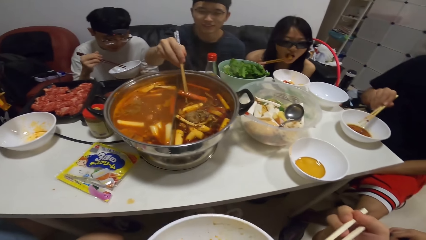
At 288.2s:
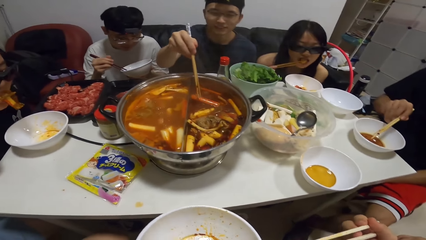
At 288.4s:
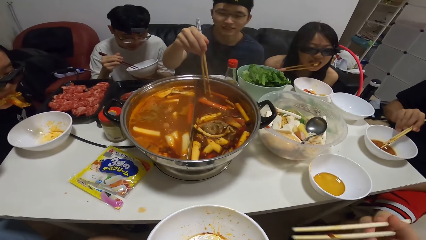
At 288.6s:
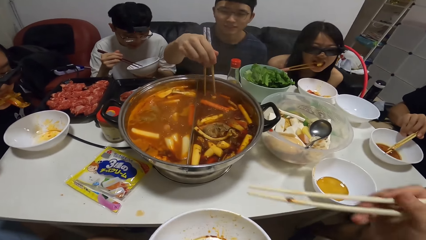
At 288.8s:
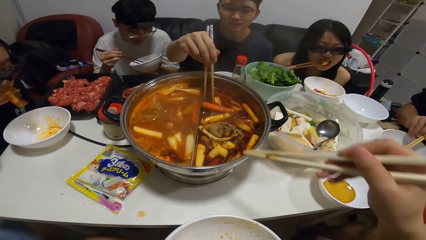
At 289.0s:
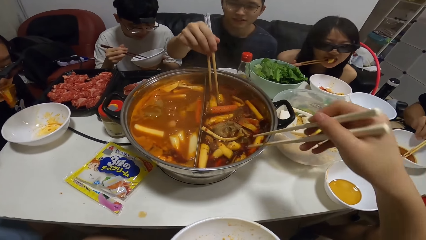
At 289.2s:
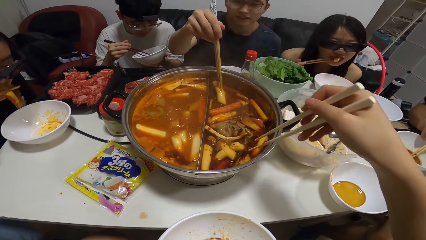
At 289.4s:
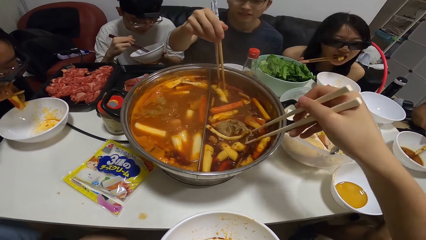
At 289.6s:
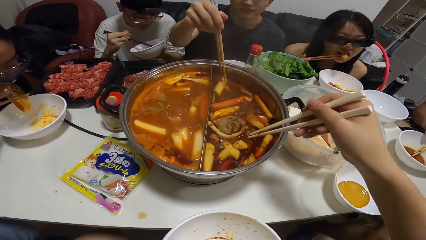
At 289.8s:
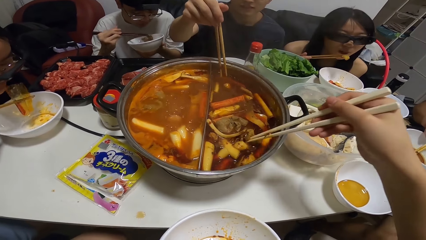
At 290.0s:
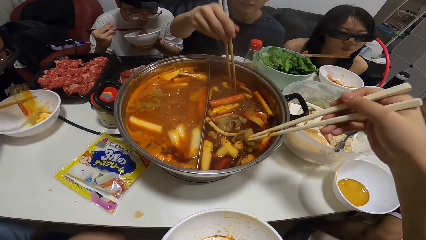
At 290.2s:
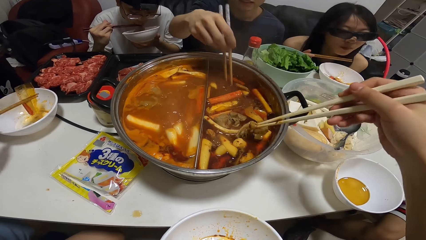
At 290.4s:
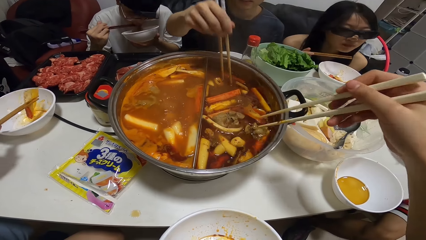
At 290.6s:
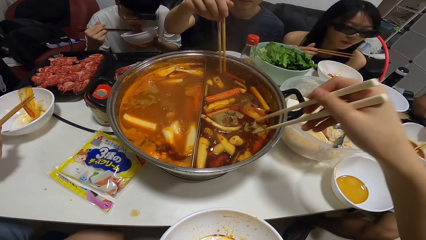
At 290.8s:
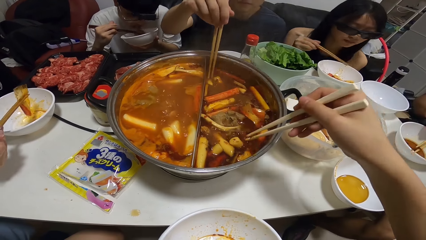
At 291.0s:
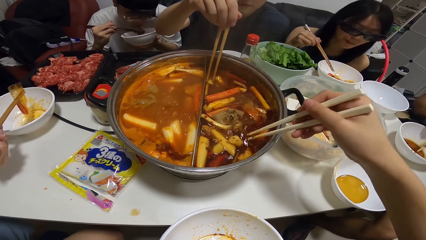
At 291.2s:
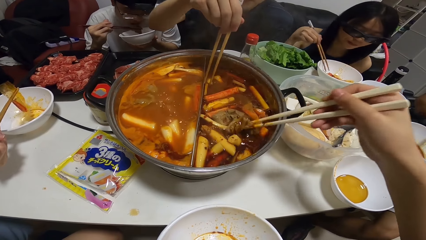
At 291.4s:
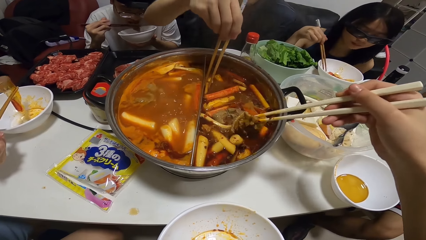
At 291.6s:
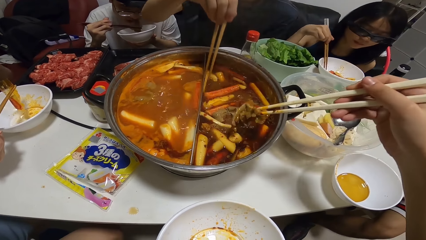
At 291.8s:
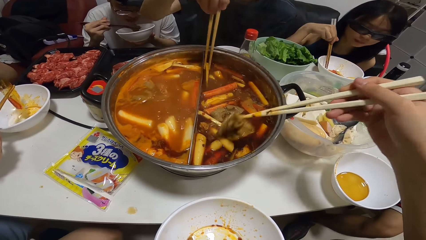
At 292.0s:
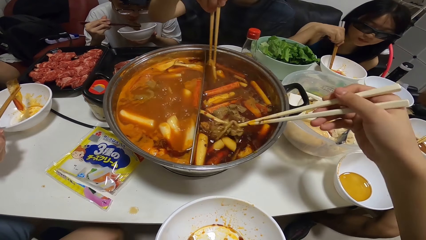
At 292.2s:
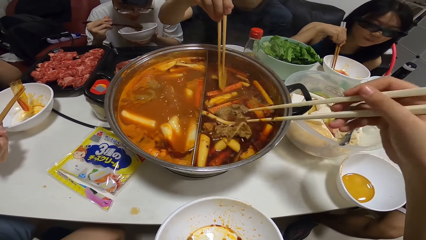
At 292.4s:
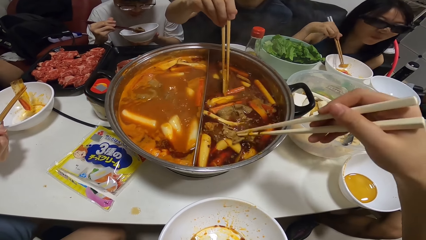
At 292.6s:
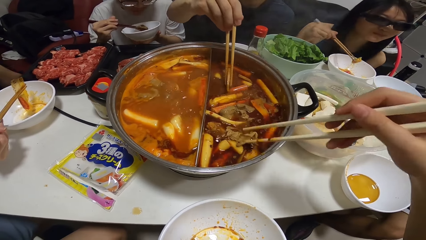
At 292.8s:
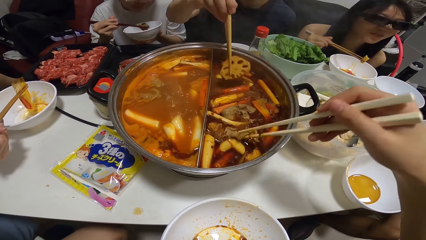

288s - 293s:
A person takes the stew in the pot with chopsticks.

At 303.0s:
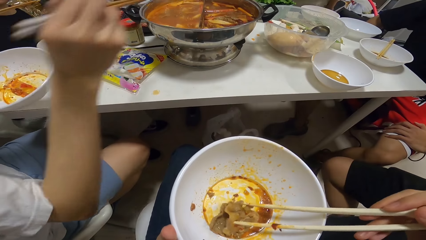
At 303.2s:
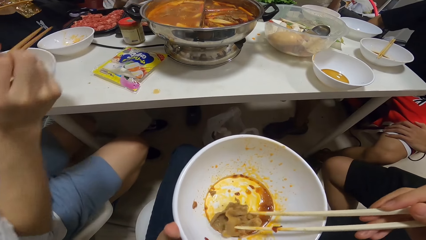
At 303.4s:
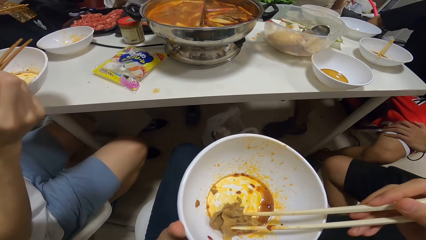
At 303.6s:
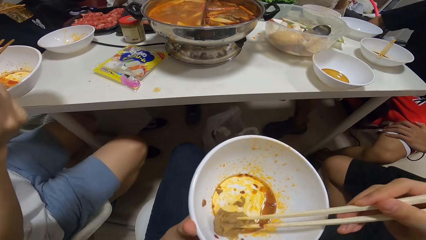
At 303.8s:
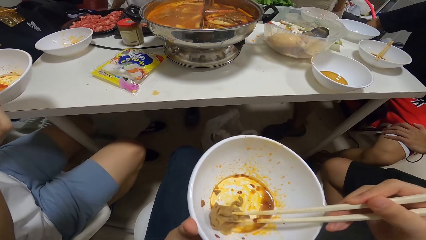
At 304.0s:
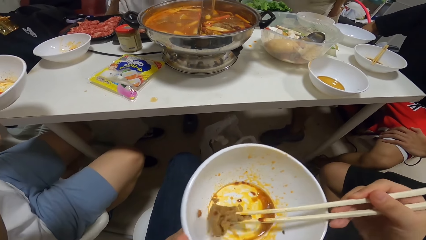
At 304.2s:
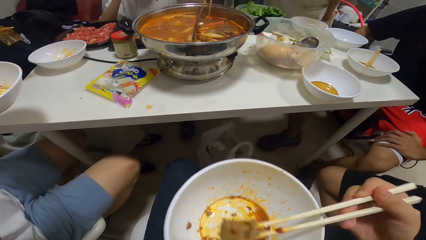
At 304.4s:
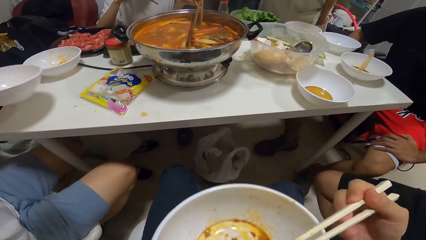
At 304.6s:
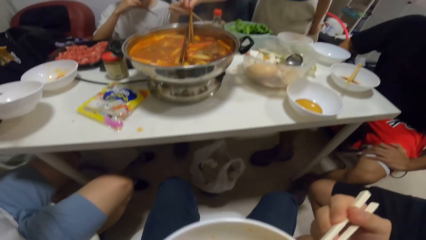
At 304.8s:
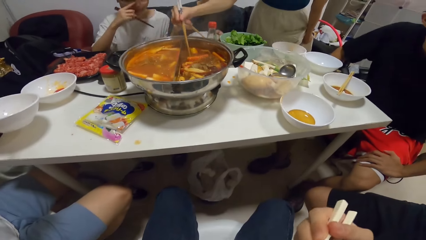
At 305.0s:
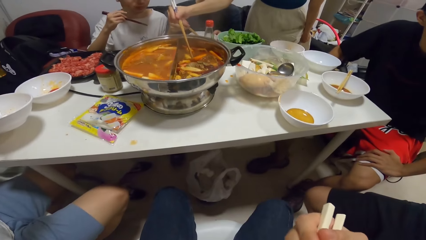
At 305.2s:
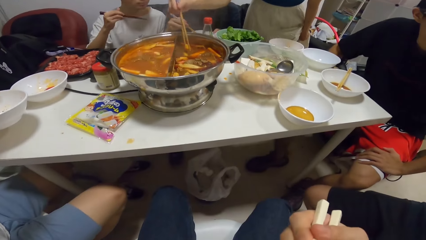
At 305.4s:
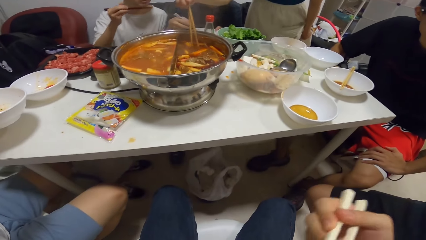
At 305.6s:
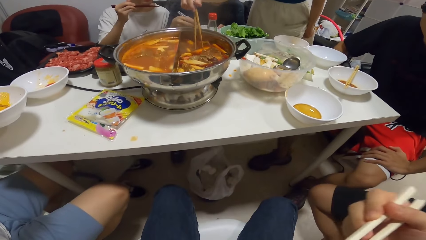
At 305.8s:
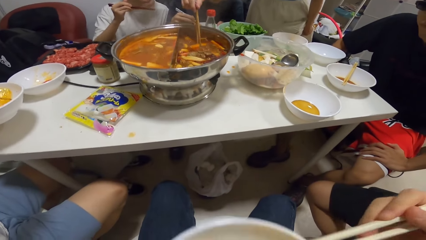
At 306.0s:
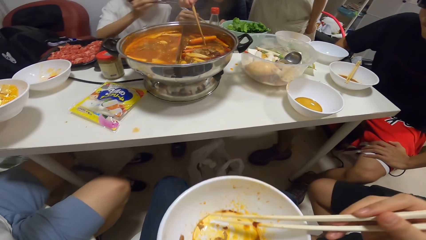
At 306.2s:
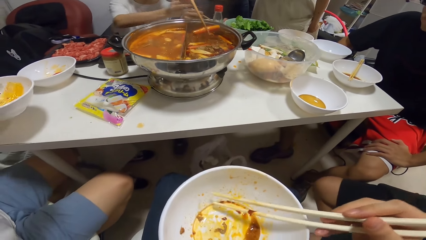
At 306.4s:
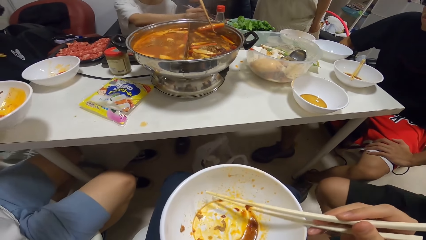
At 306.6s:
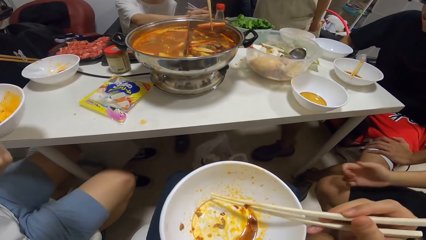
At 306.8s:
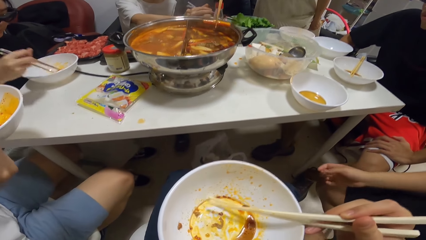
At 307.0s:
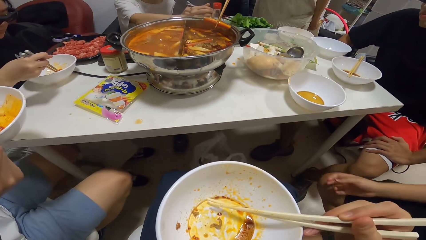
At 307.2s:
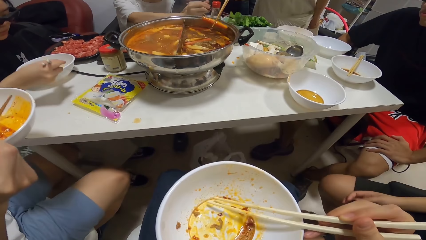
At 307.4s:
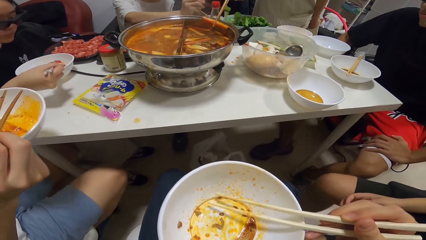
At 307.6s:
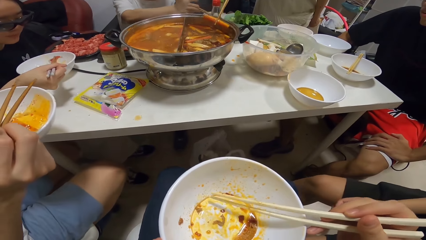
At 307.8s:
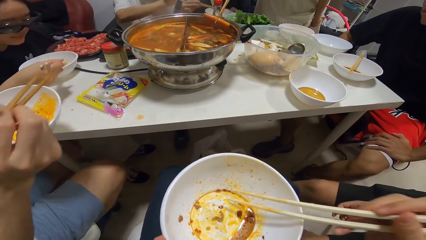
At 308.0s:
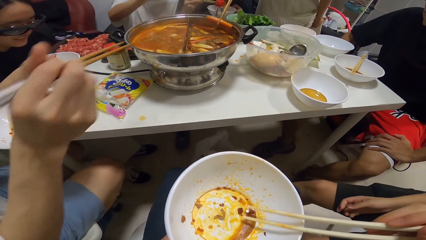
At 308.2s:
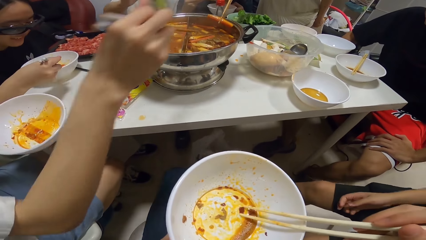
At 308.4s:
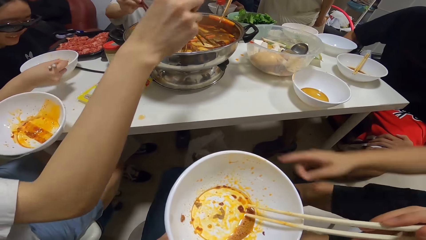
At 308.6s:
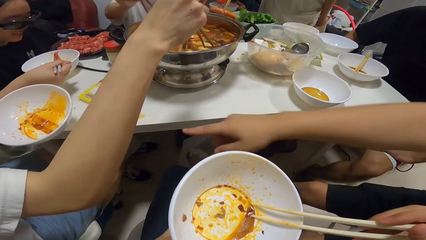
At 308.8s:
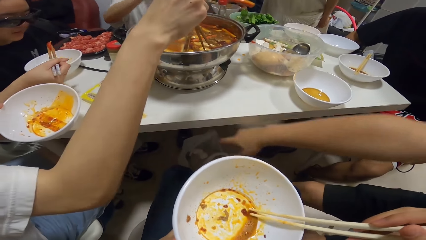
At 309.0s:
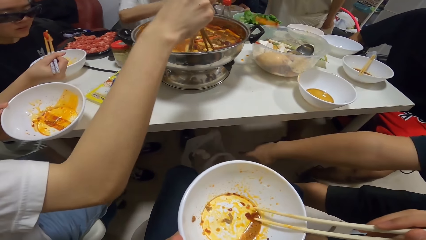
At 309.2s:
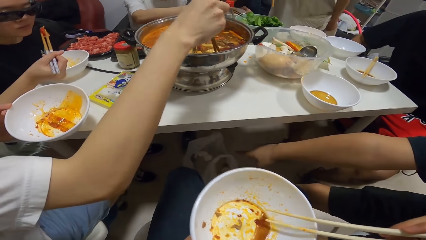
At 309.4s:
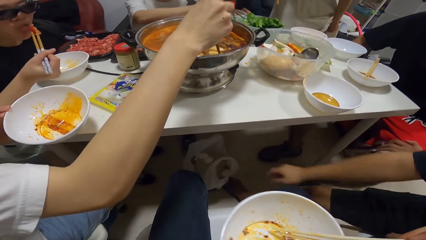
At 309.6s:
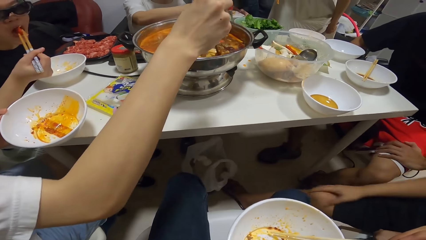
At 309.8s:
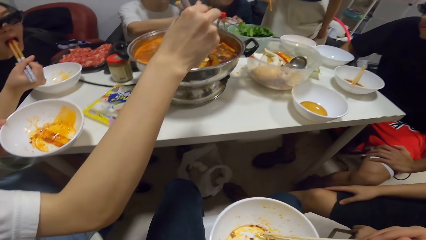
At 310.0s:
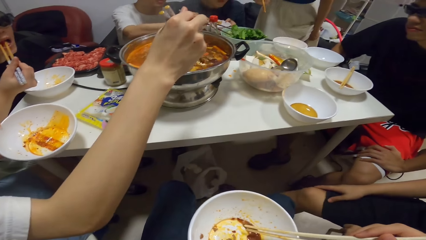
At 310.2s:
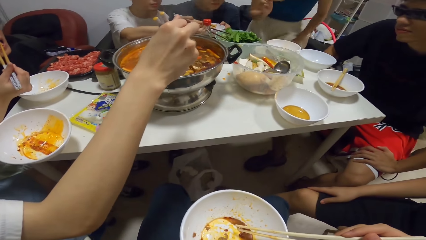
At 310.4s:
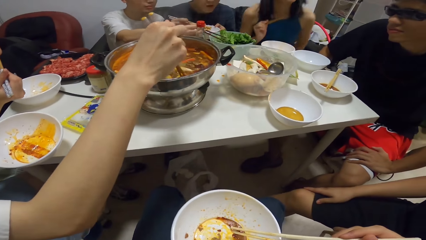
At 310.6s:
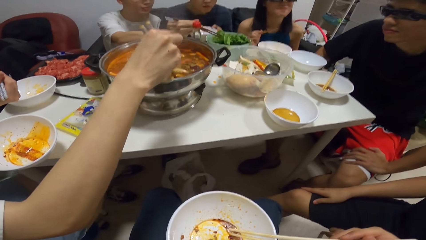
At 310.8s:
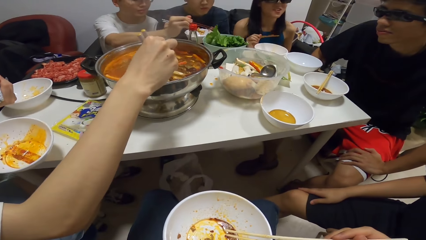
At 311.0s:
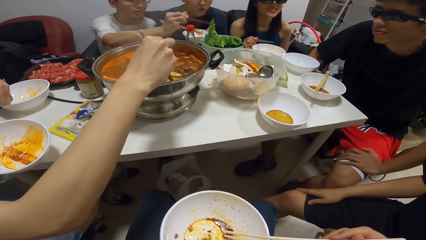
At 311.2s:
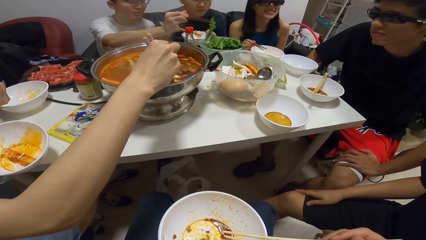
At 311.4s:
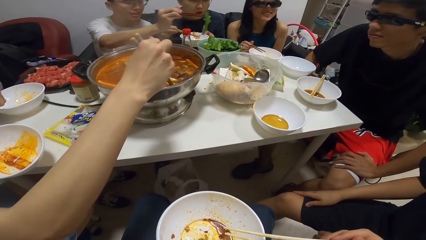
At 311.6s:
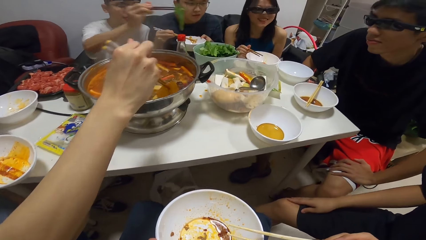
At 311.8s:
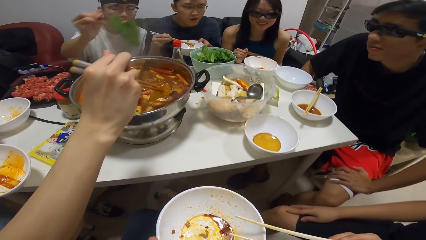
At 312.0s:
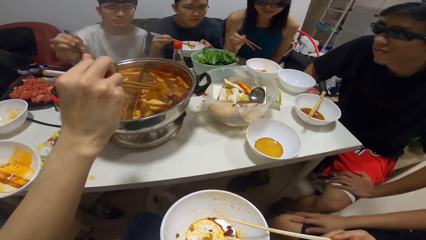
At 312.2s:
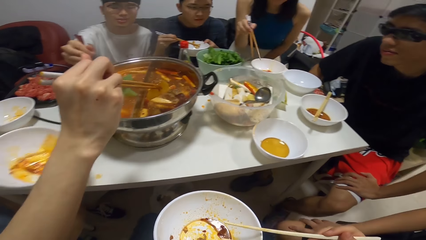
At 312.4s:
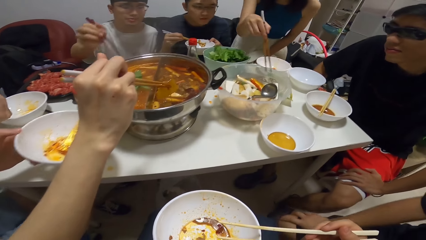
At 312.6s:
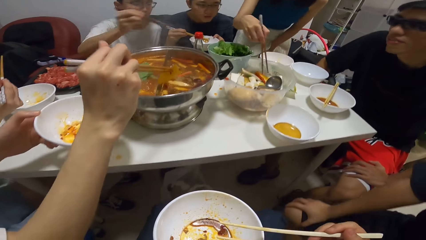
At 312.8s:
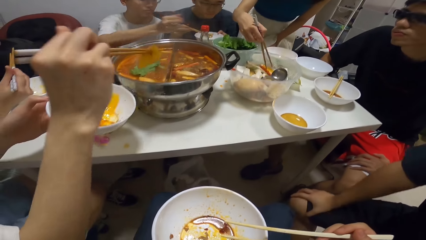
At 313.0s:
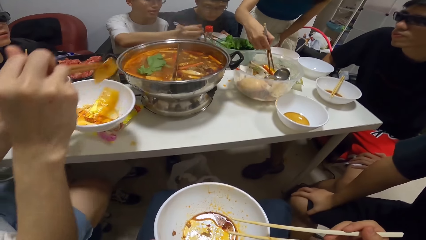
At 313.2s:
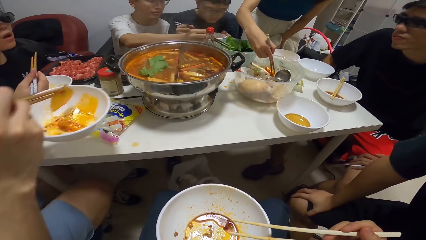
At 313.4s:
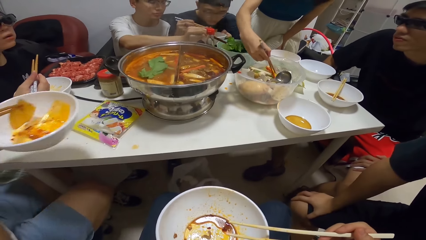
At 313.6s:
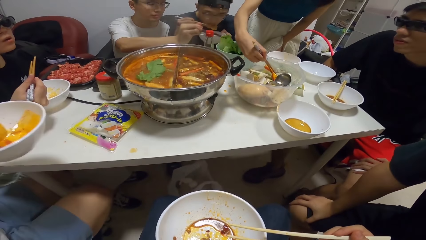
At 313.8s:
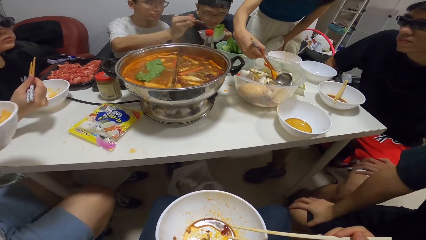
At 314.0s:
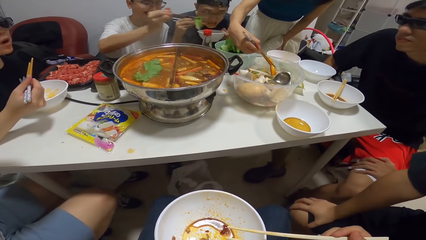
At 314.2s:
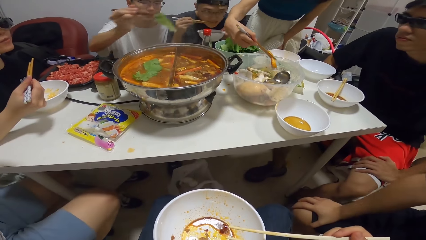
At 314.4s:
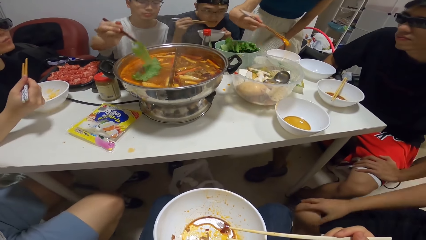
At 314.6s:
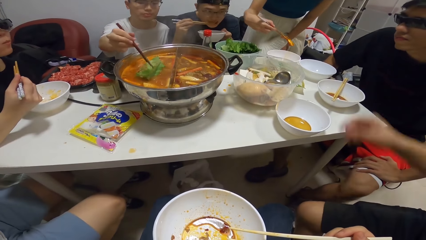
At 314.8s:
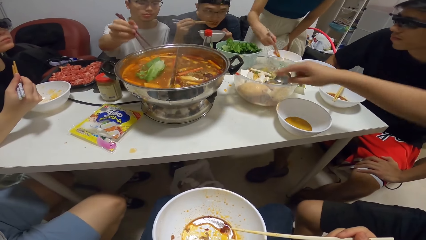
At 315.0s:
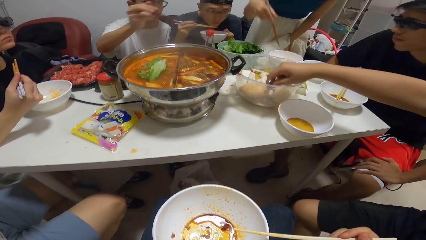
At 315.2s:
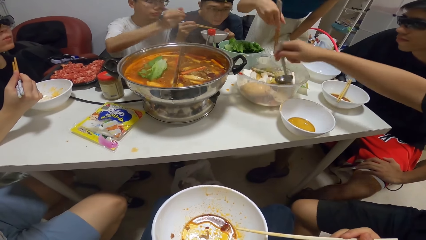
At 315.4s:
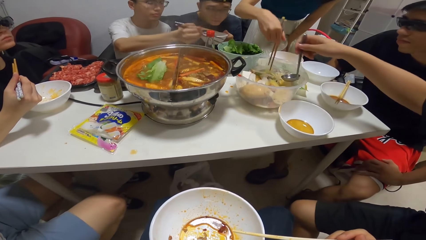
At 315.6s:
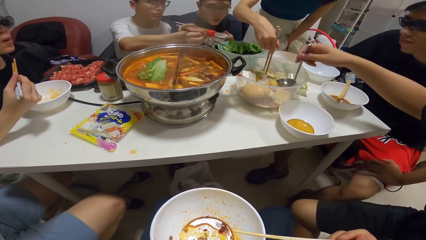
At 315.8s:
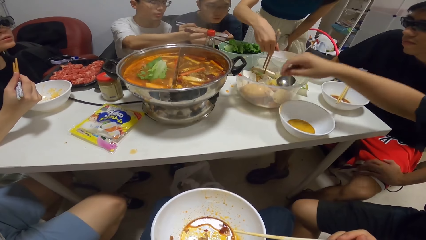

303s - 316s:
The camera wearer eats her meal with chopsticks in her right hand. A person takes the stew in the pot with chopsticks. Another person takes the stew in the pot with chopsticks. A woman drops food from the pot into a bowl on the table. A man adds vegetable from a plate on the table to the food in the pot with chopsticks in his right hand. Another man serves his meal from the pot with the chopsticks in his right hand. The woman serves food from the bowl in her plate with chopsticks in her right hand.
